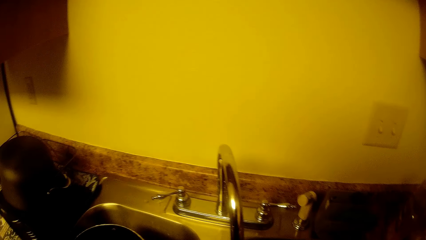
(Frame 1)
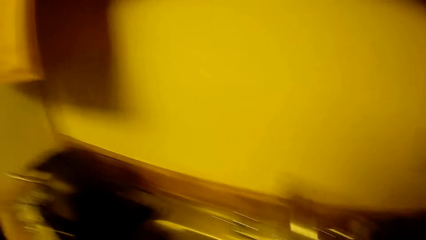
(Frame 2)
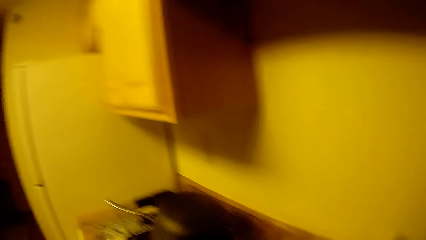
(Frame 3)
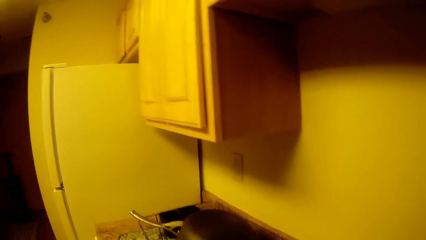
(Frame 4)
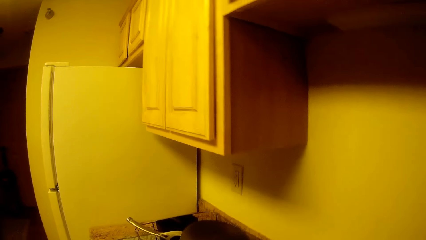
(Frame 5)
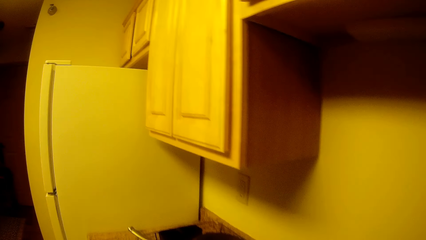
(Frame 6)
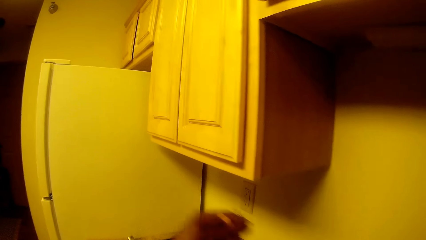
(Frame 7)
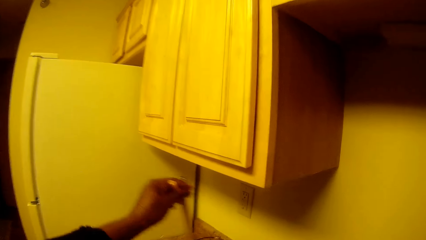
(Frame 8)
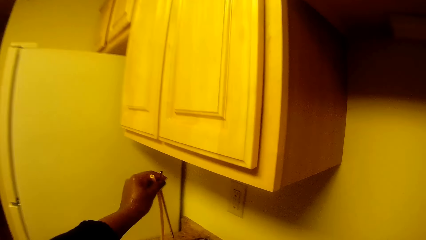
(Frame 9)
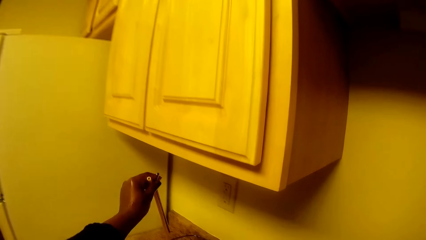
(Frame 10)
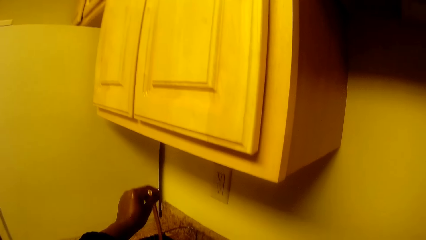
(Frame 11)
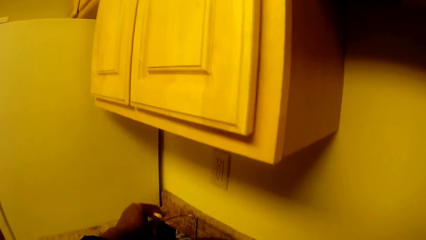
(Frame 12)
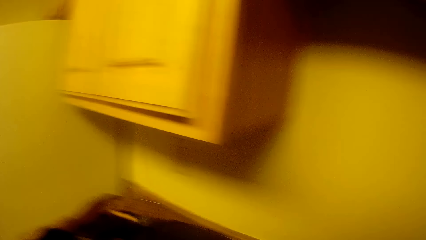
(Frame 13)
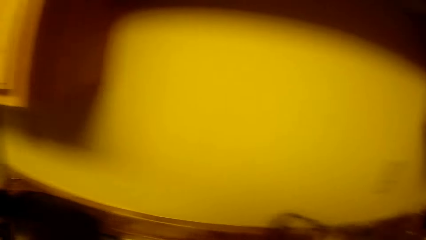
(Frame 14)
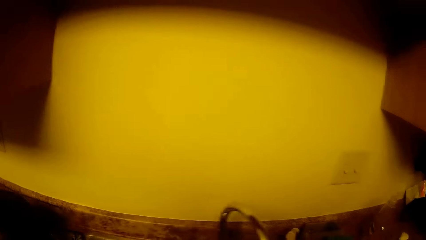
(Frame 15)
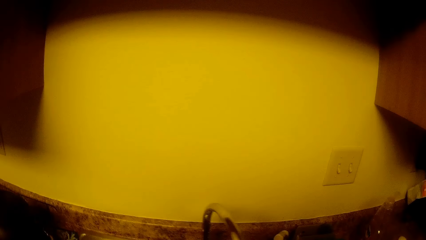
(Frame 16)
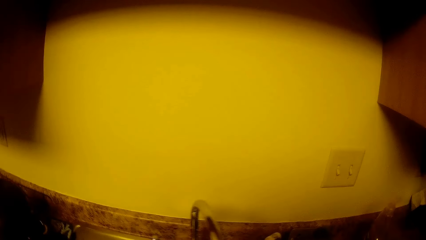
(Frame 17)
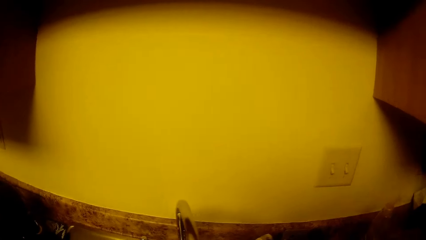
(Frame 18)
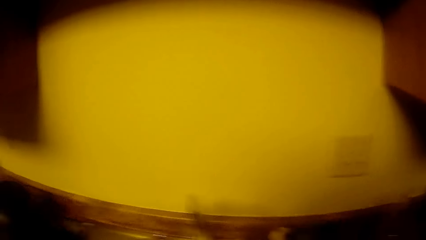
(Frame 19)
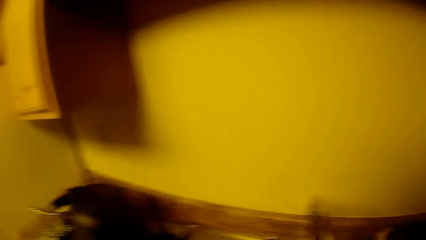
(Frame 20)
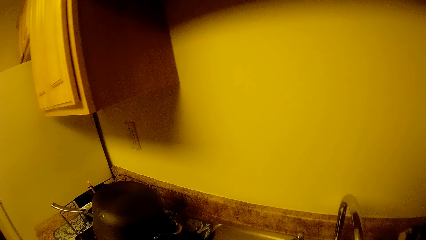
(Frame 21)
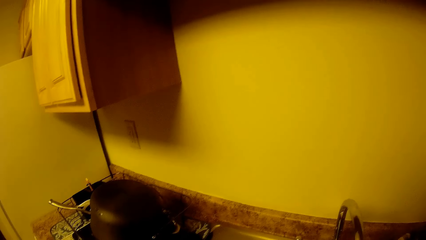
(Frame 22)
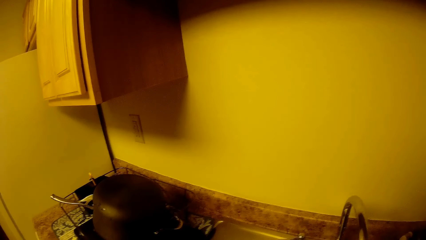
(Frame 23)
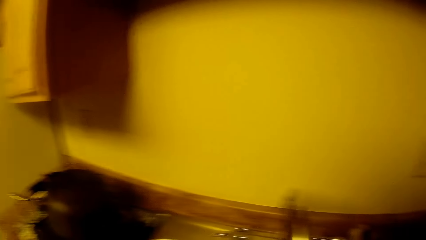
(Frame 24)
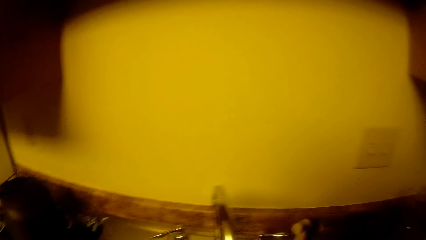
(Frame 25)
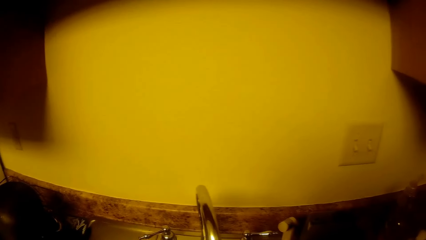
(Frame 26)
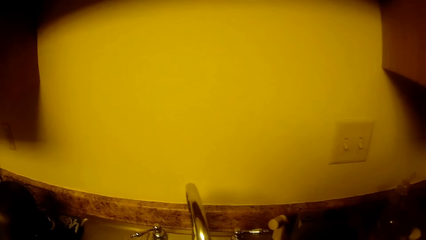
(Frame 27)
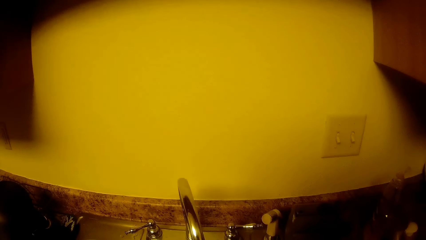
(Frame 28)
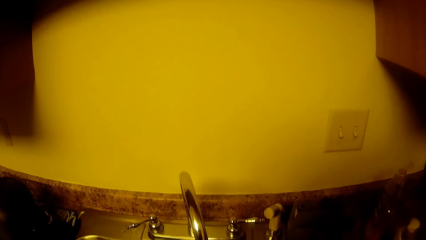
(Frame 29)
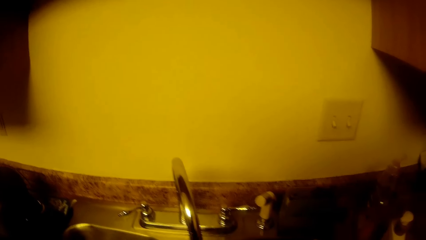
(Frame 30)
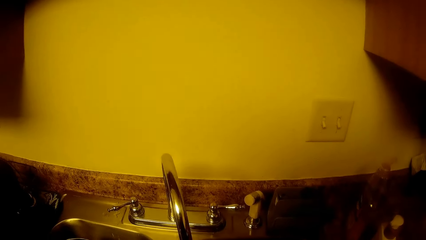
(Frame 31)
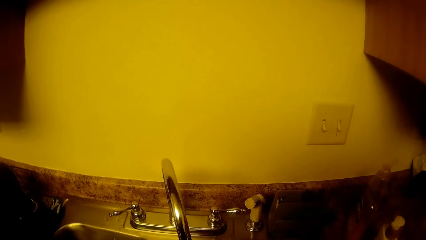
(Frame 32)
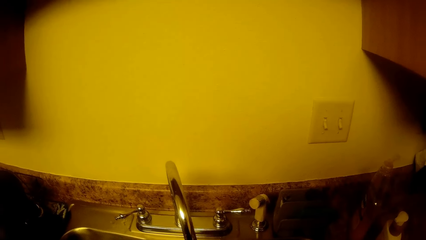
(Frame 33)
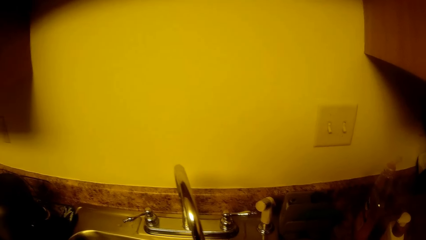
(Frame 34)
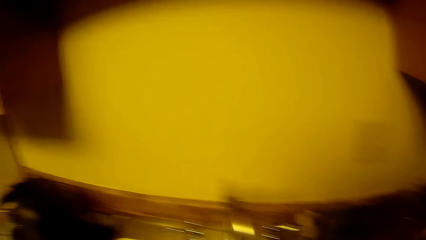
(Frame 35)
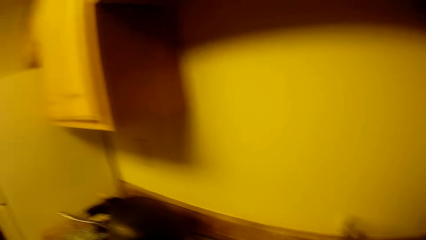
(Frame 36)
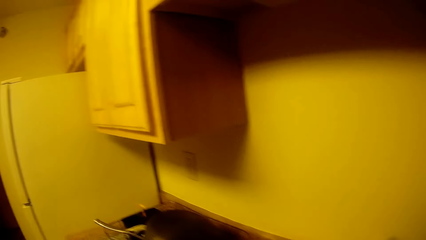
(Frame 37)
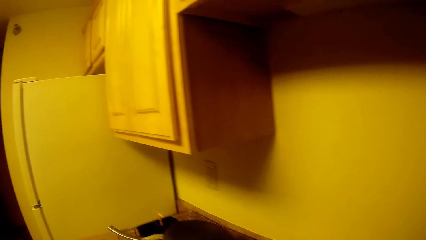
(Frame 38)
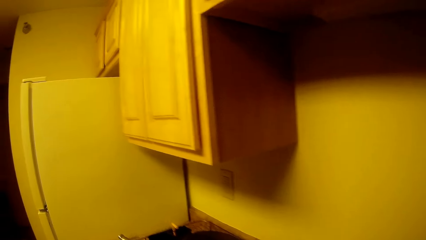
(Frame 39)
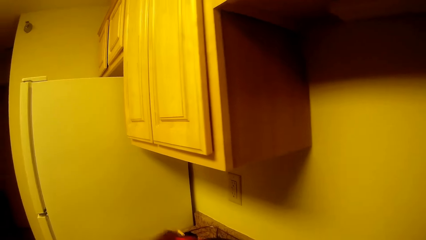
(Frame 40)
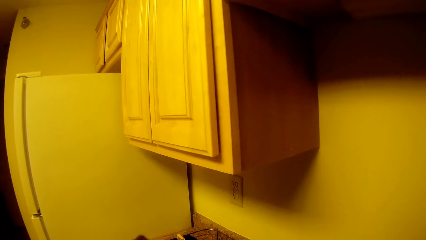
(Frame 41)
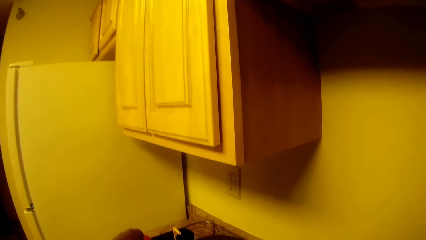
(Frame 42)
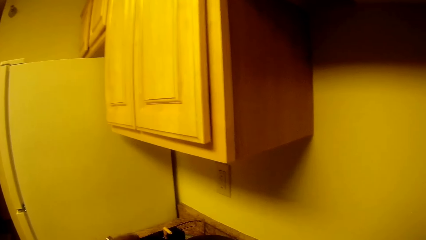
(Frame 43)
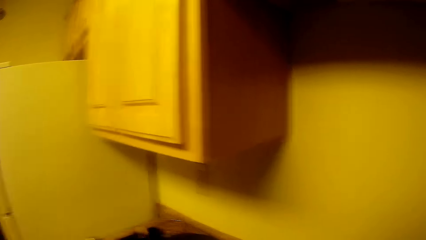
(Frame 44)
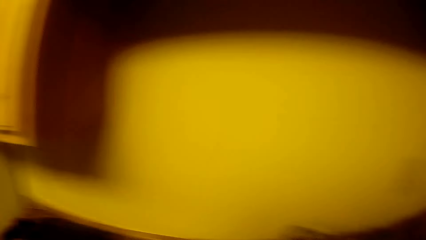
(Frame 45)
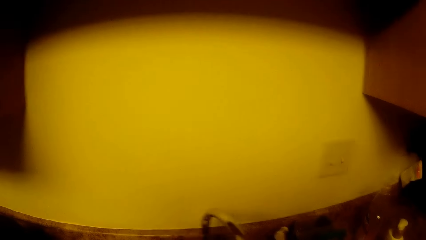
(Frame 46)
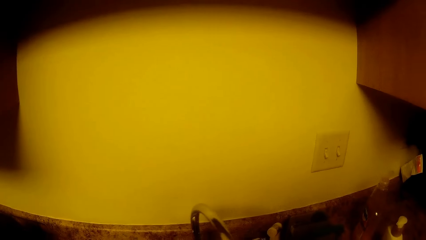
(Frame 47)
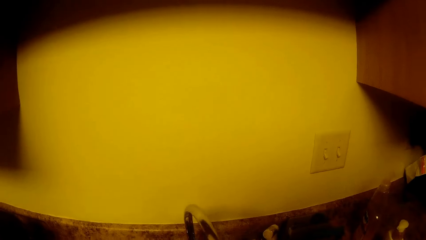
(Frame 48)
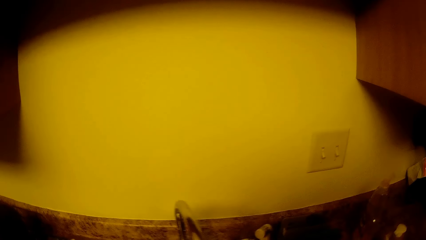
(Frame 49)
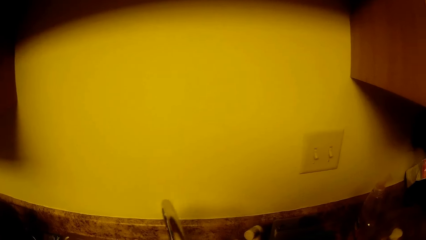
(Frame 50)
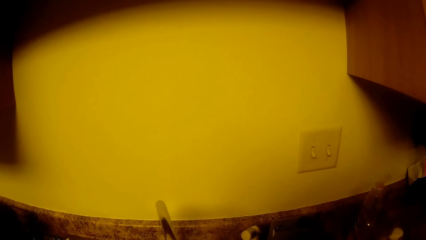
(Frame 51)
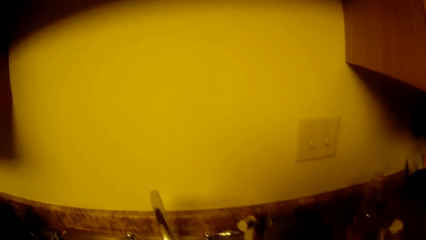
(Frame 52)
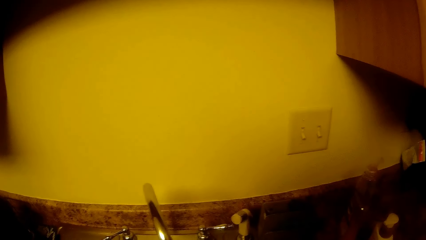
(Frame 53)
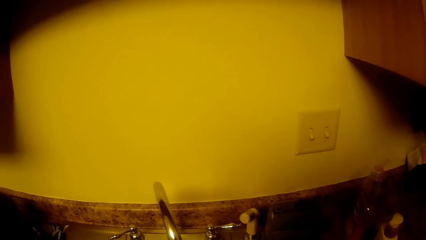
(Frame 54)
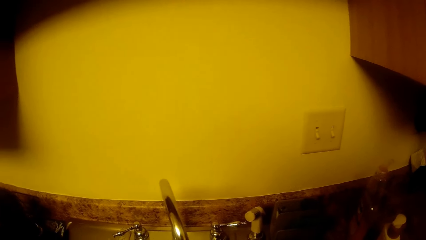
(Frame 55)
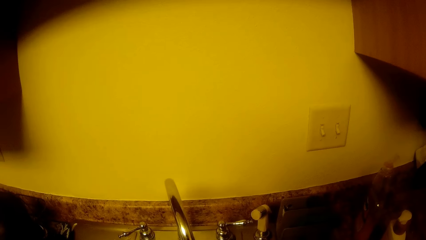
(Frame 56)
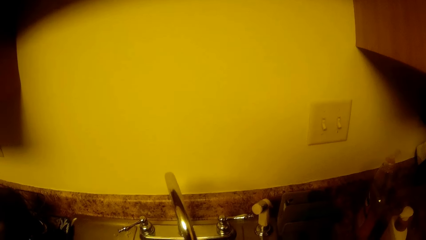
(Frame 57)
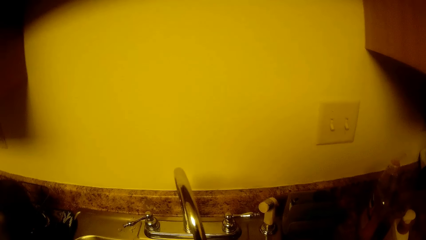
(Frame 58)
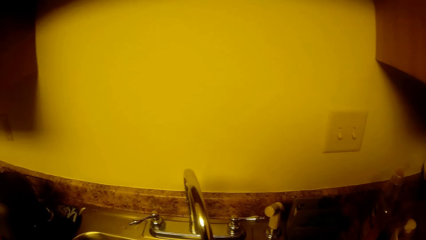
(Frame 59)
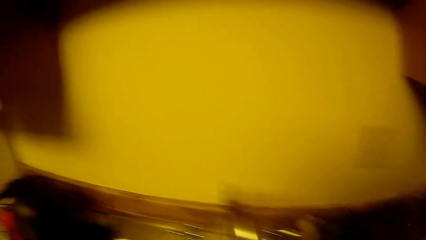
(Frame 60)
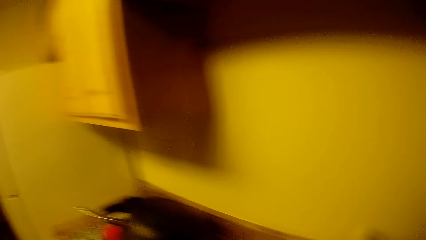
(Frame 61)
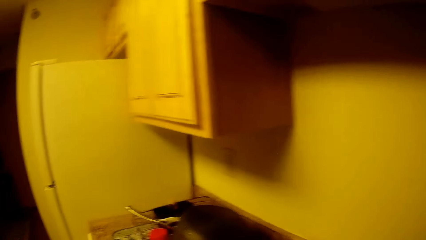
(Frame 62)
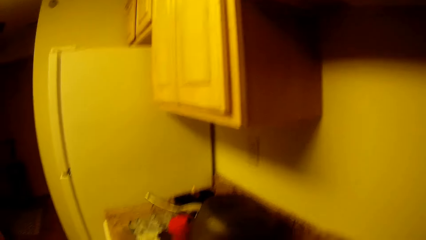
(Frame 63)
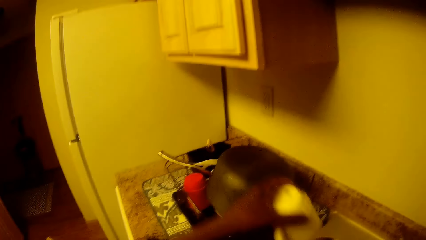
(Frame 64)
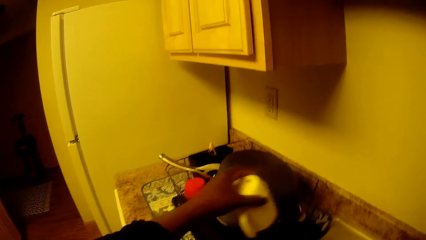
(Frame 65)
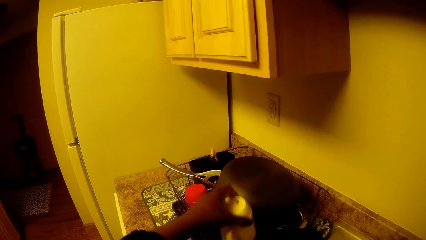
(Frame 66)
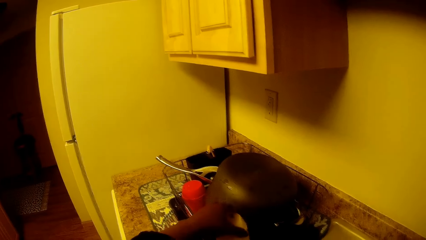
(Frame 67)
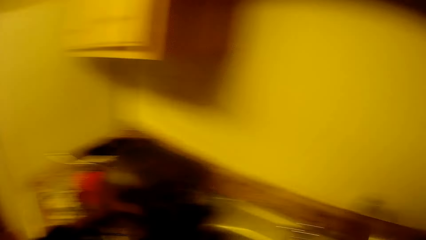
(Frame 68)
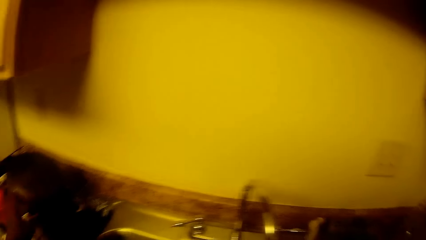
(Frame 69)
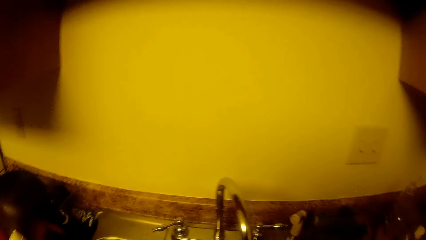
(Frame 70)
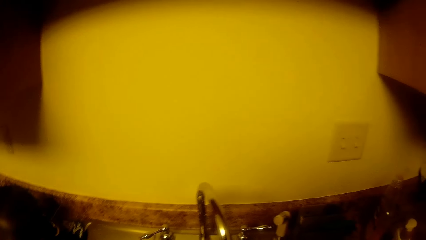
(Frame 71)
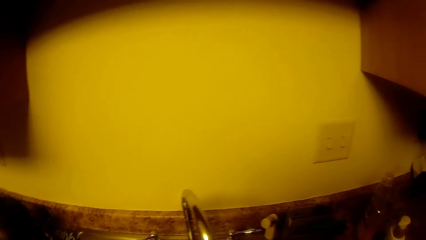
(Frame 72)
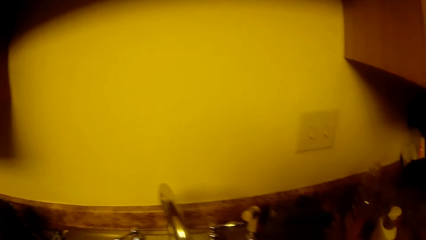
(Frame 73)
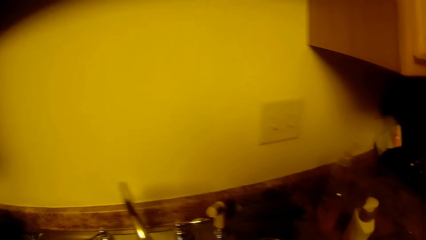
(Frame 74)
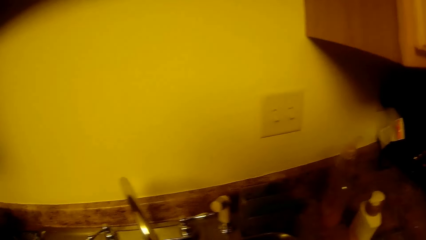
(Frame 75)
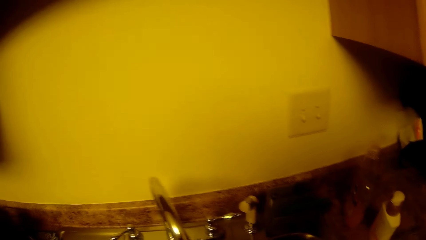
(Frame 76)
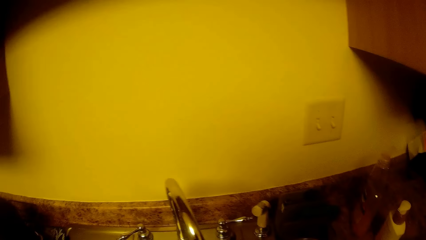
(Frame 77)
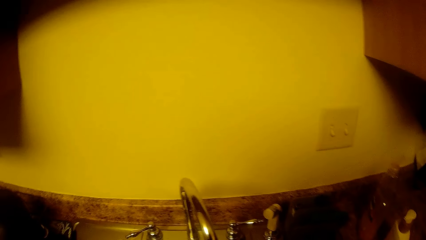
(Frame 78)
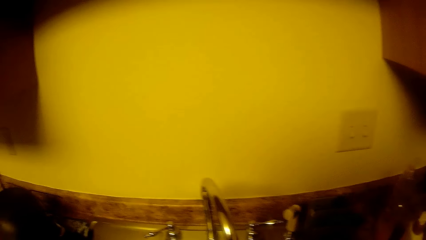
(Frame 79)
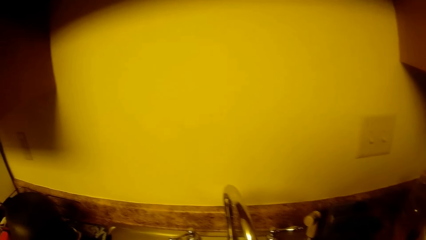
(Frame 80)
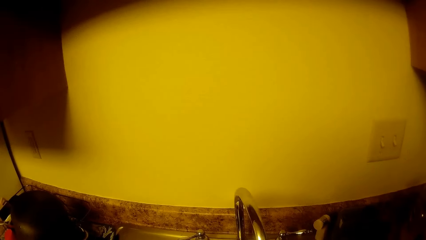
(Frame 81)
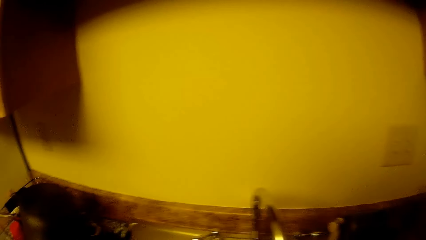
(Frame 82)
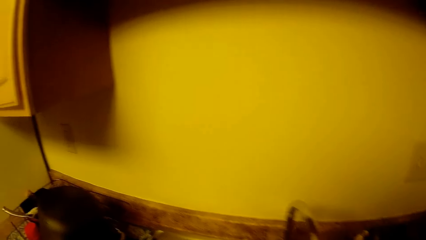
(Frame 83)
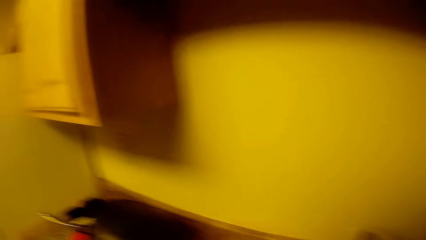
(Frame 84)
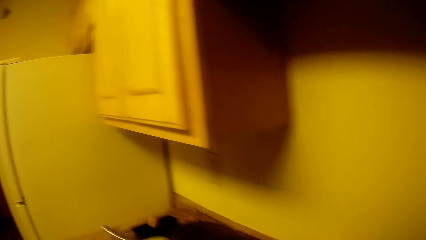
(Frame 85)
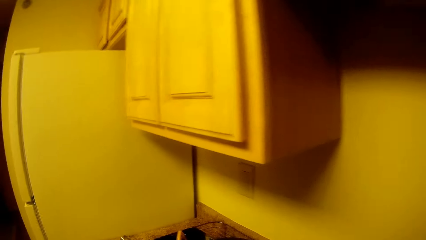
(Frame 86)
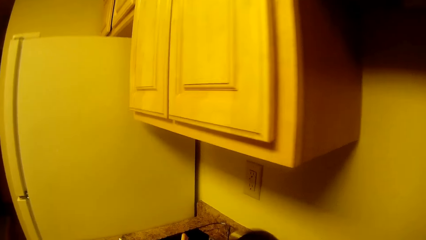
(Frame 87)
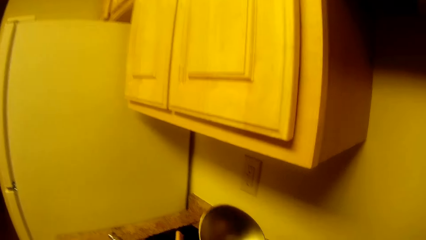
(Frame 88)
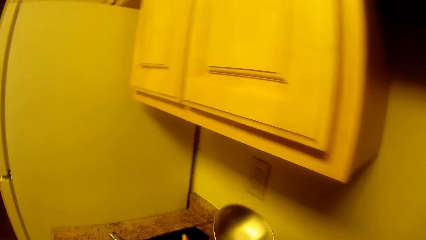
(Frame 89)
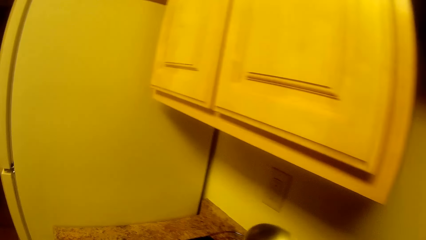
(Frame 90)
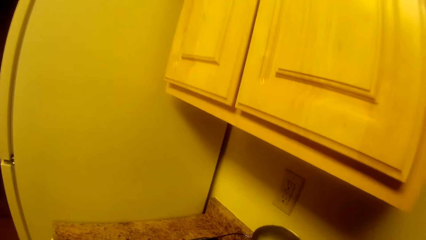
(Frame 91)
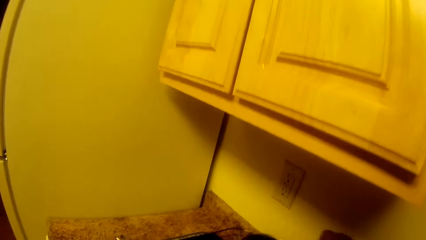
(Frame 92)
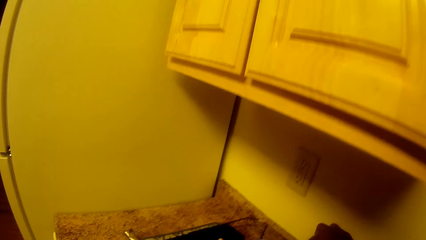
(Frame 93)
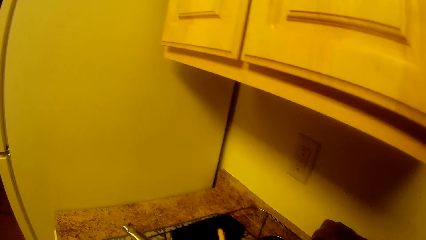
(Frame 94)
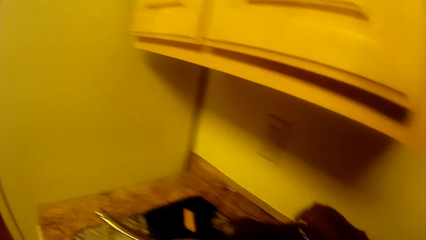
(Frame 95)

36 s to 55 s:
The camera wearer drops some straws in a plate rack with her left hand. She washes the utensils. She drops a plate in the plate rack with her left hand. She washes the utensils. She drops a stainless bowl in the plate rack with her right hand.
